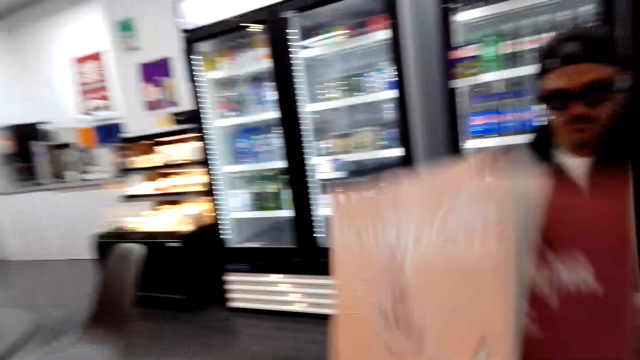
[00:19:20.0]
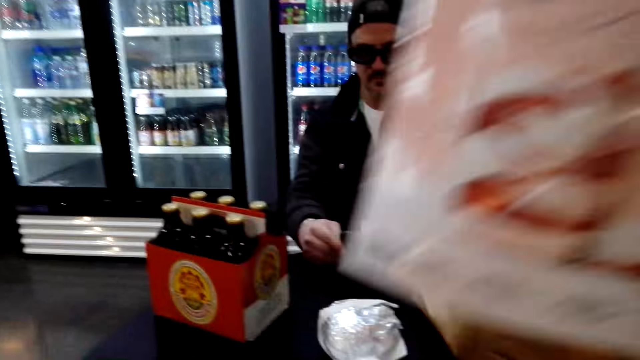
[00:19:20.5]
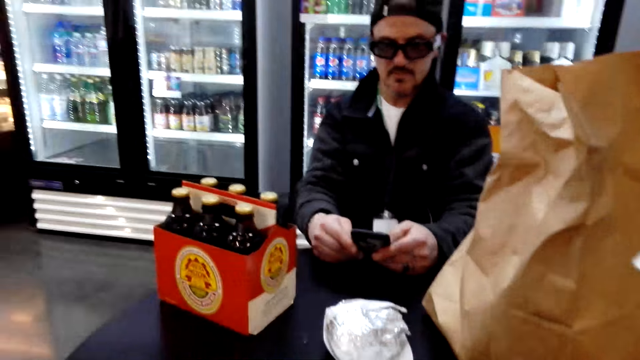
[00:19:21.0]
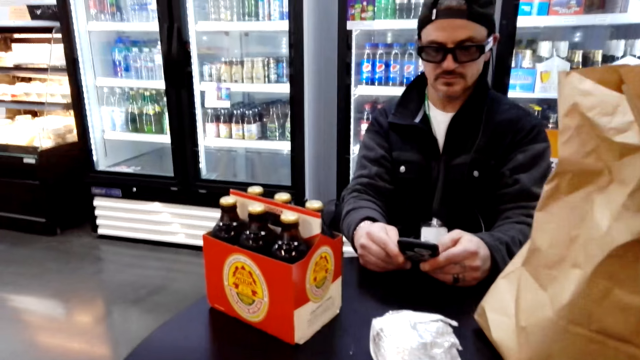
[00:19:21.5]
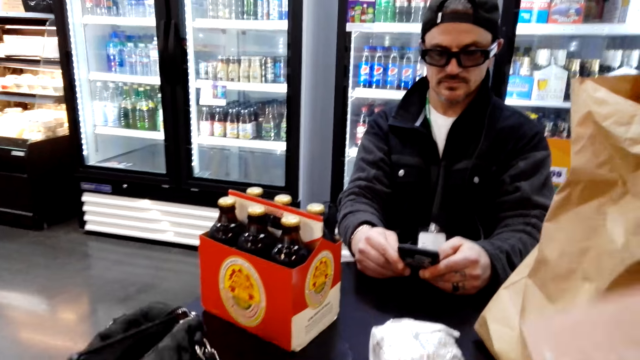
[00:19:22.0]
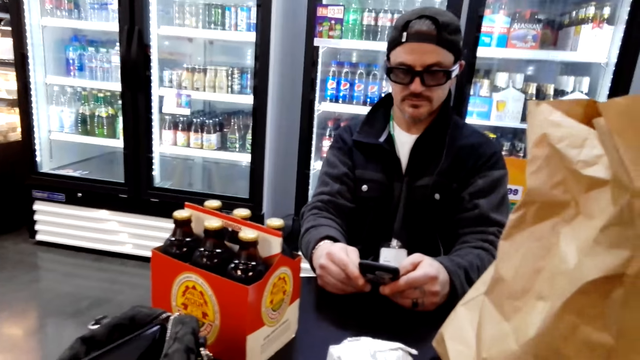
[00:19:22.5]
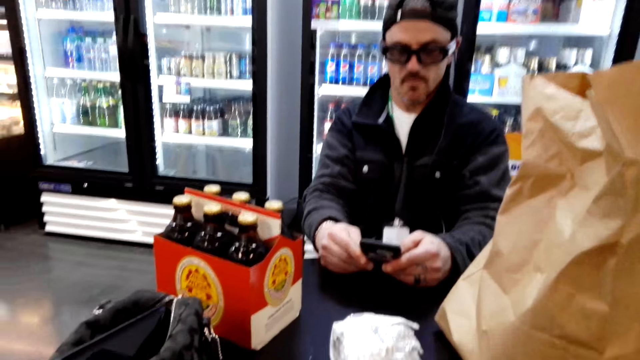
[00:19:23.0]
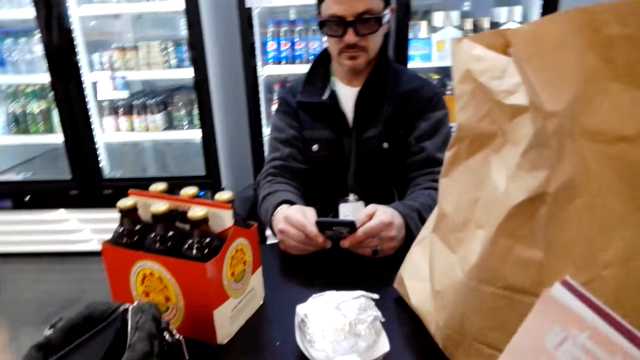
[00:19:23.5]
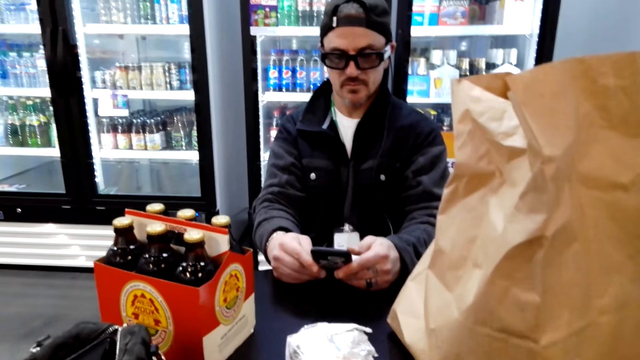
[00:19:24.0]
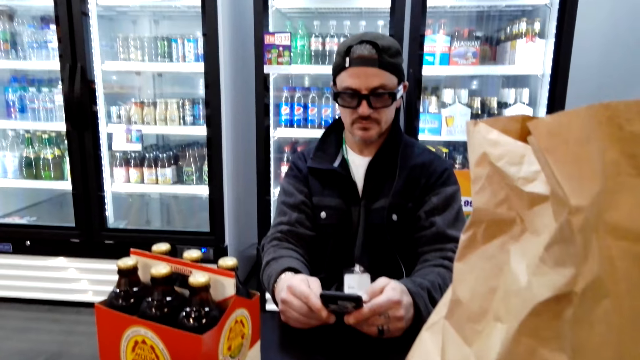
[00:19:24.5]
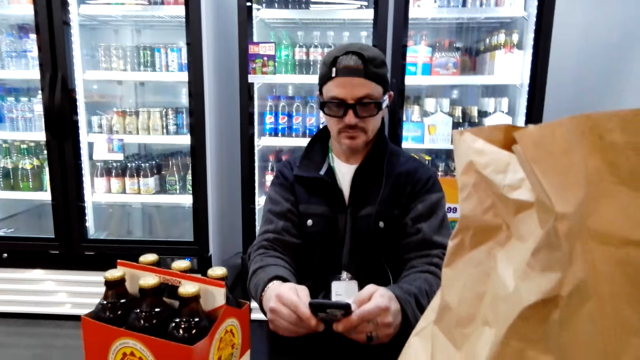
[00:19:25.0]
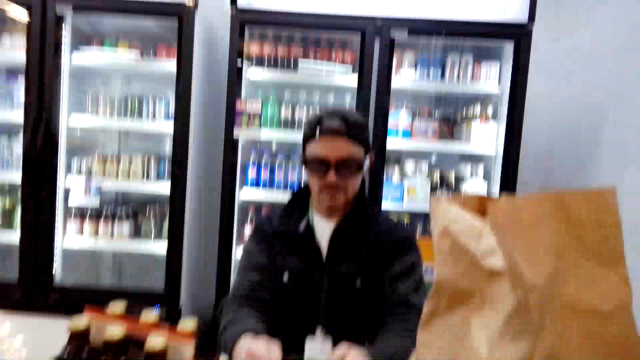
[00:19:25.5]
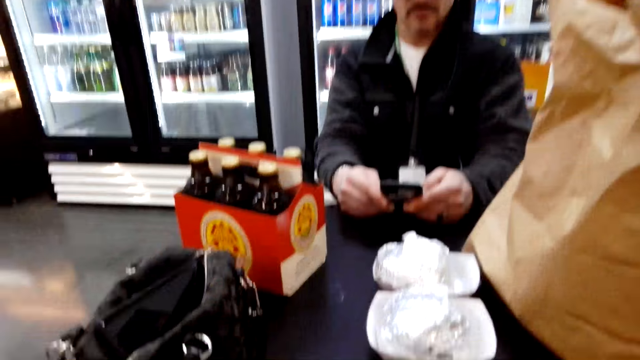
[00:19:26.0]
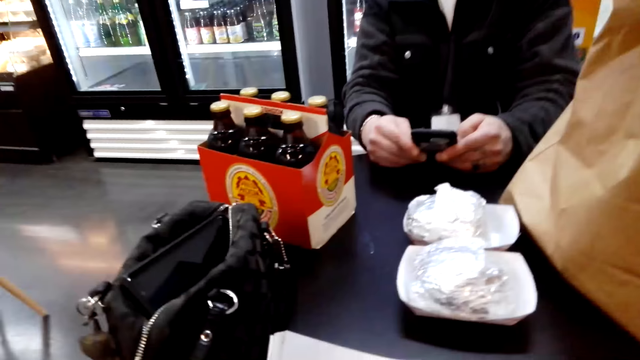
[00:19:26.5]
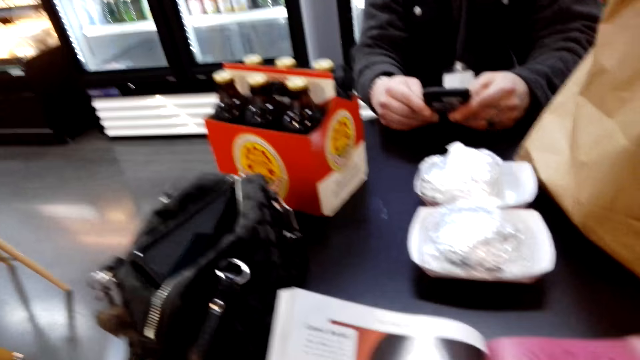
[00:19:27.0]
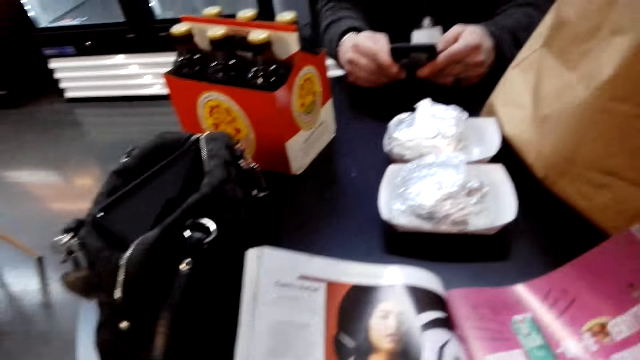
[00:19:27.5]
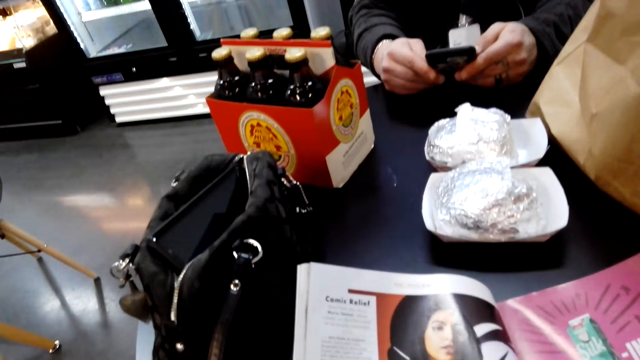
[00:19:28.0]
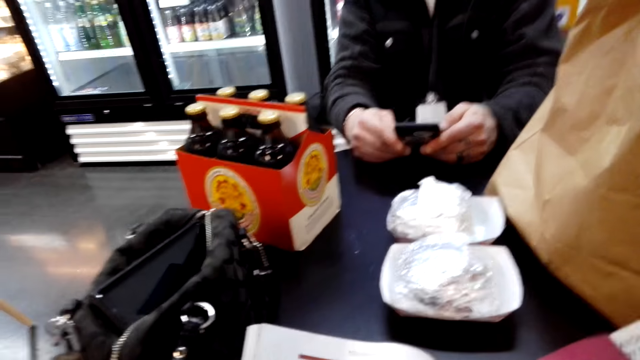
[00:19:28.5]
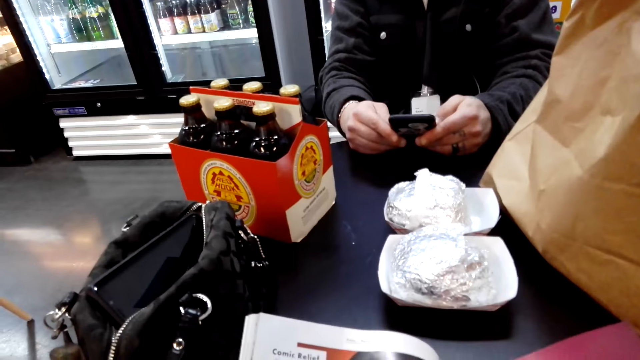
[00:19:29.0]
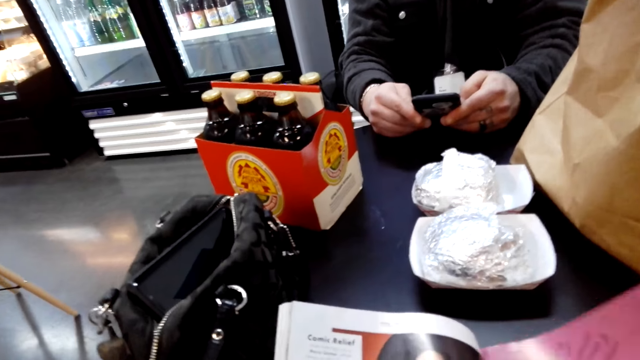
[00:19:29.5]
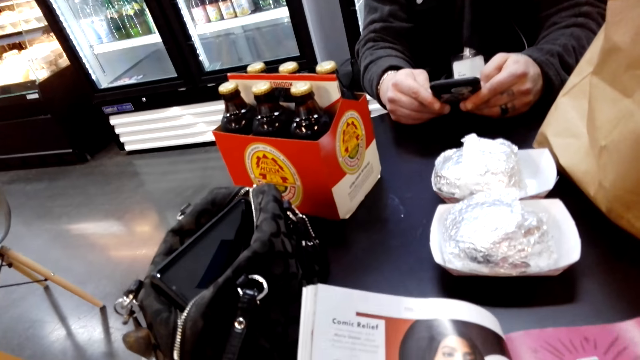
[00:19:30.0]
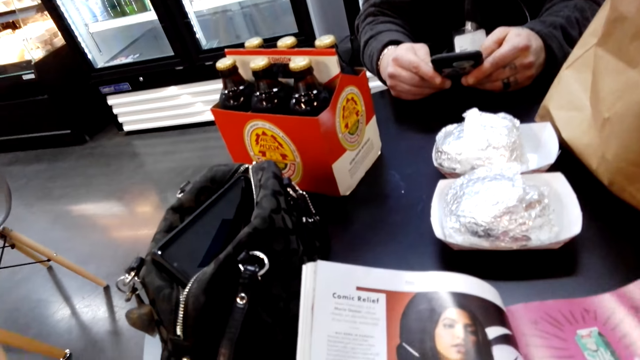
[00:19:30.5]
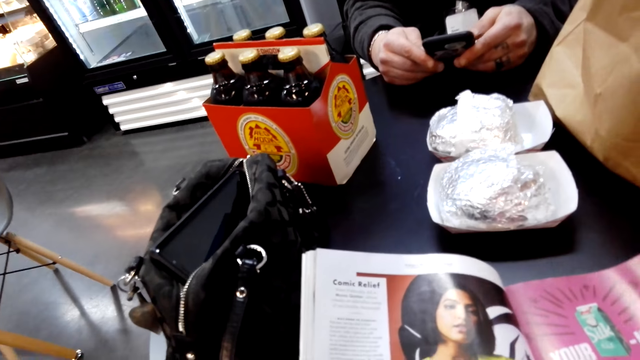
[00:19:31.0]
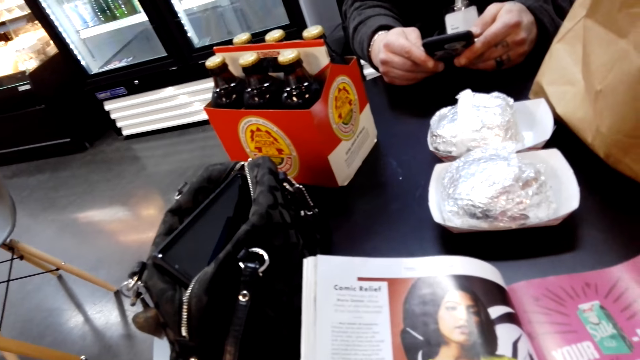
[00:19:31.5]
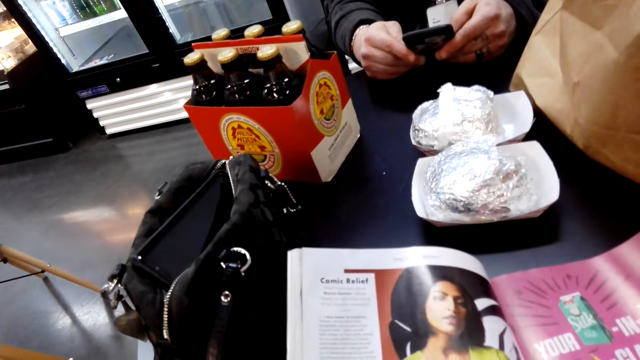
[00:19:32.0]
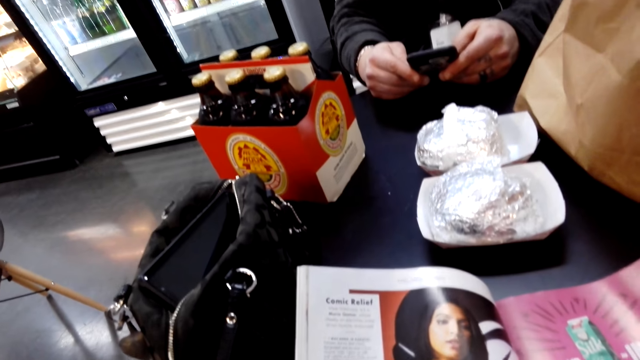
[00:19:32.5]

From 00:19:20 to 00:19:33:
The camera wearer opens a page of the book. They look around. A man uses a phone. The camera wearer talks to the man. They read the book.

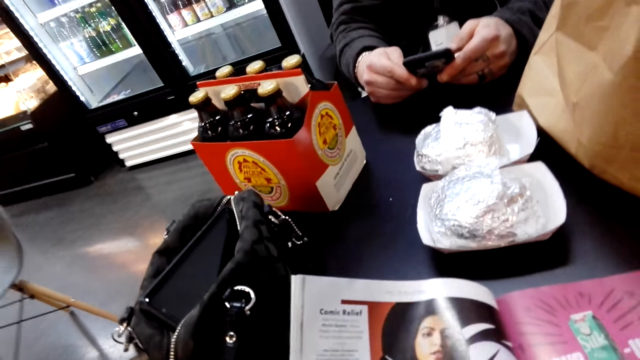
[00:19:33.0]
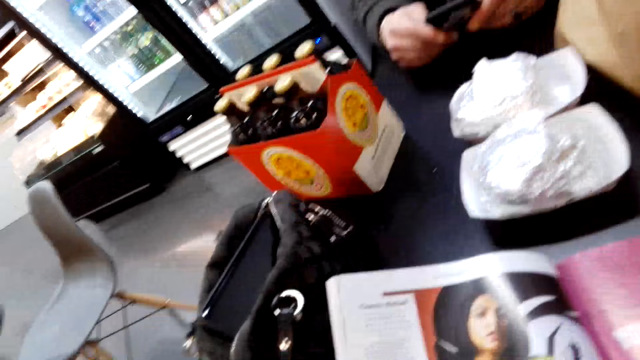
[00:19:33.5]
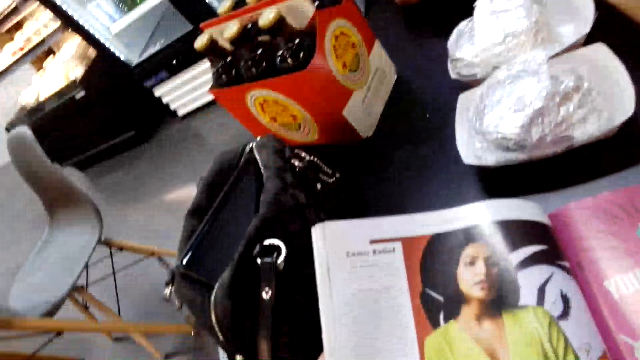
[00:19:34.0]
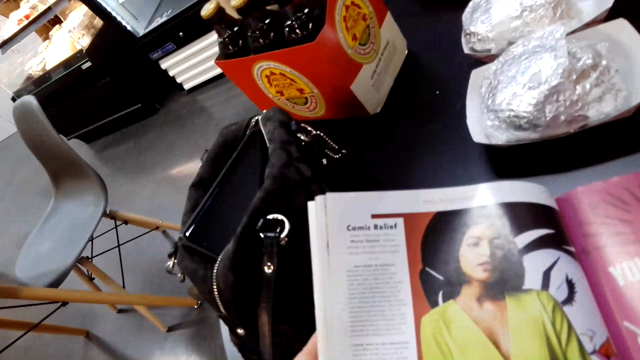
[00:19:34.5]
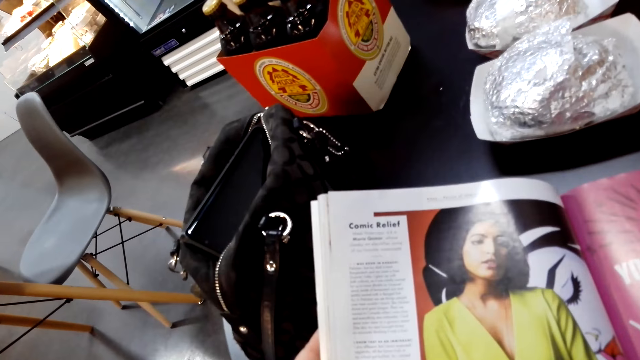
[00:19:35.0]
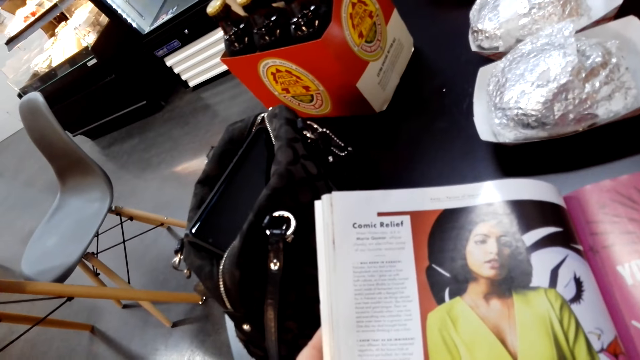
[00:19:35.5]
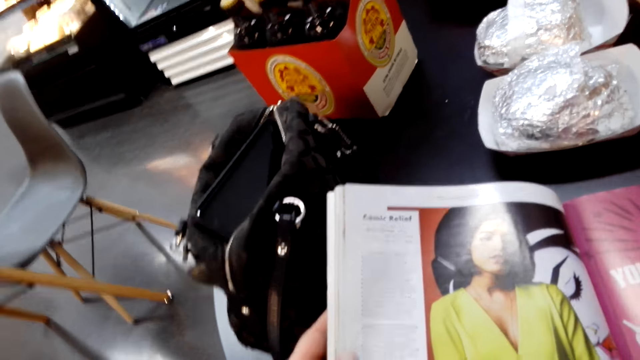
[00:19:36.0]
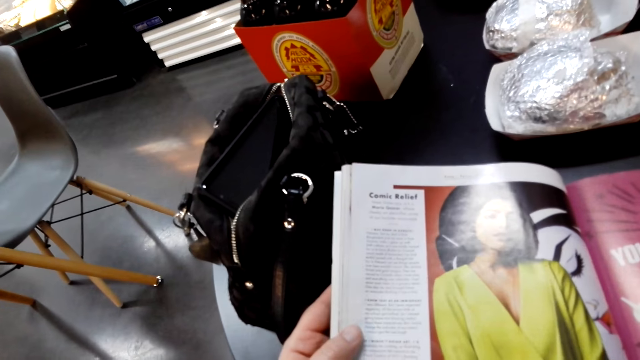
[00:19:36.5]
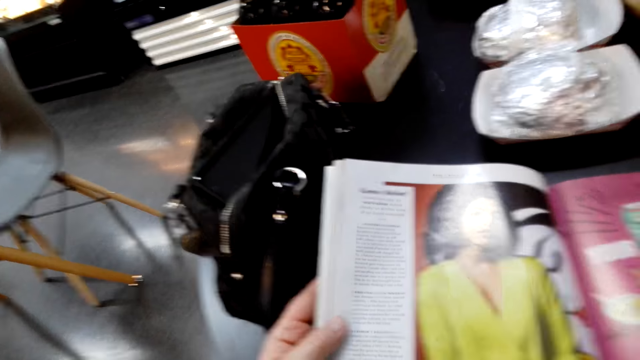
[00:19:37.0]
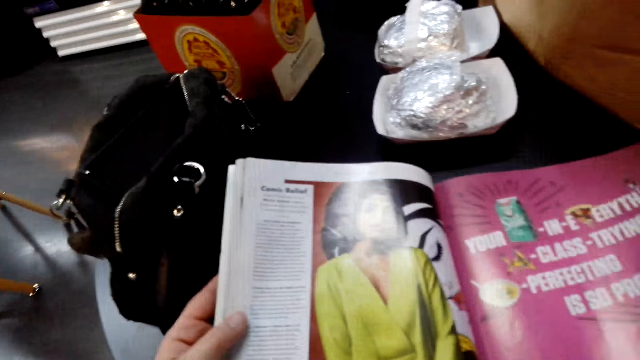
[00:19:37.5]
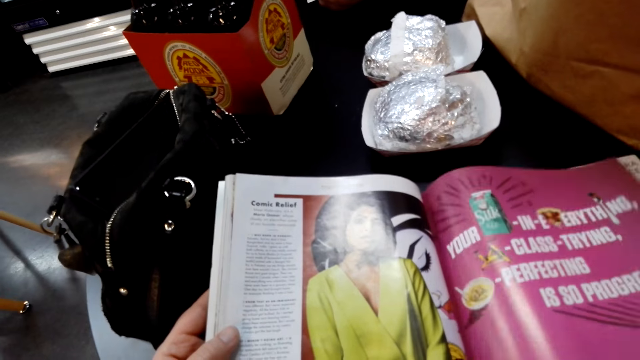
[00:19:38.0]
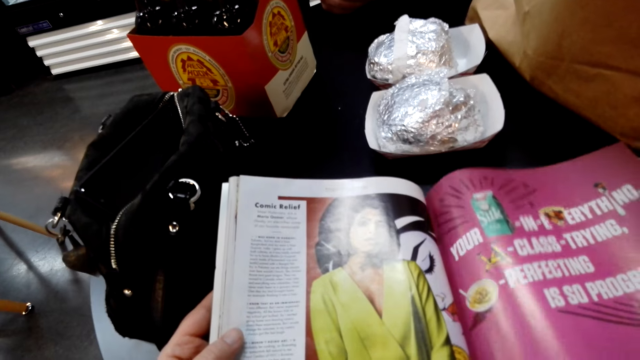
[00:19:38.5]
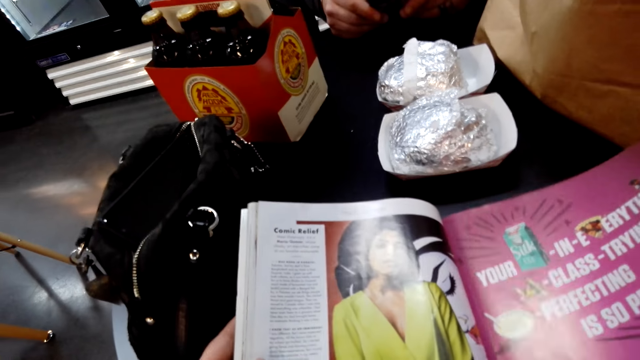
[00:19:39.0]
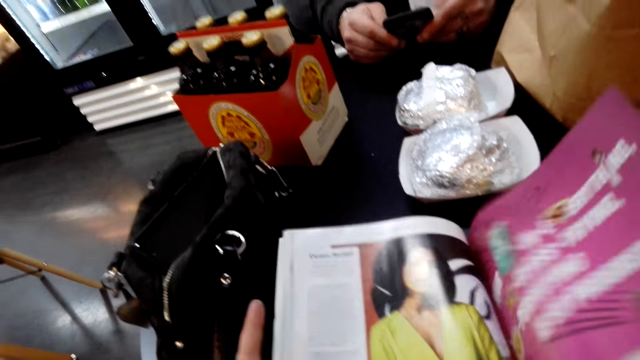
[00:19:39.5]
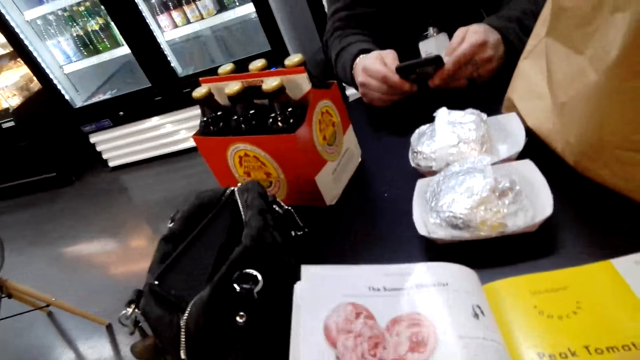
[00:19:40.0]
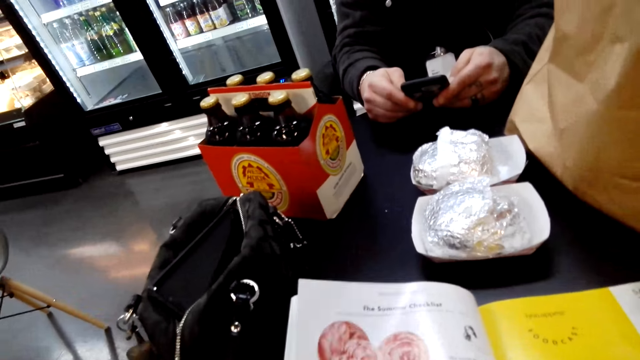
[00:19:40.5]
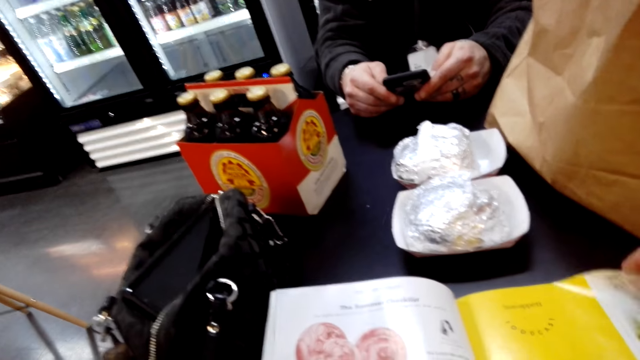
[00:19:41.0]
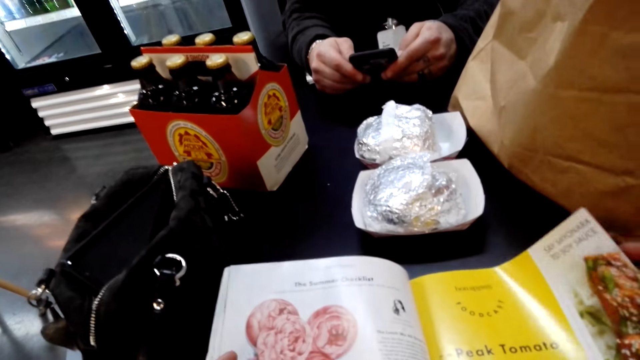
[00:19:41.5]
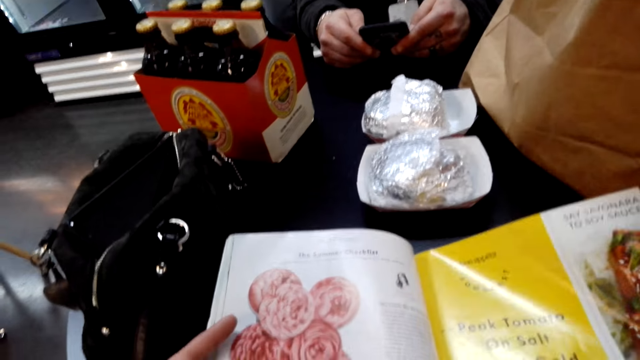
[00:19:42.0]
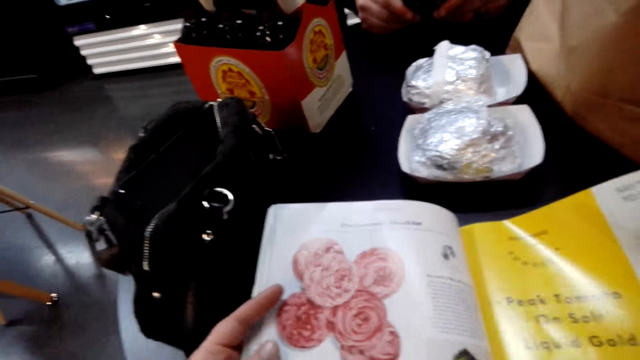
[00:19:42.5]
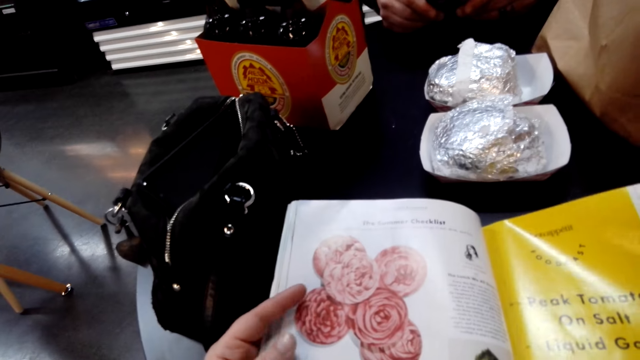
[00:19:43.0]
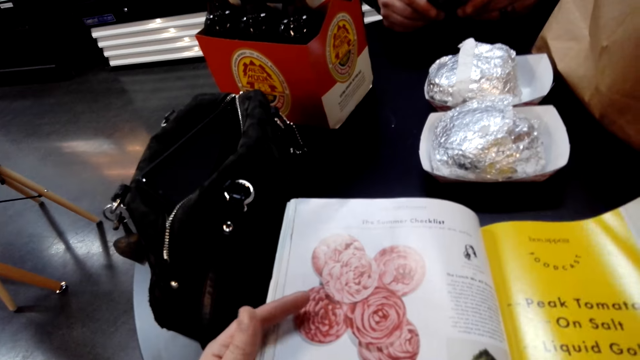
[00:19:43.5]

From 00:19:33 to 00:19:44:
The camera wearer opens a page of the book. They read the book.
